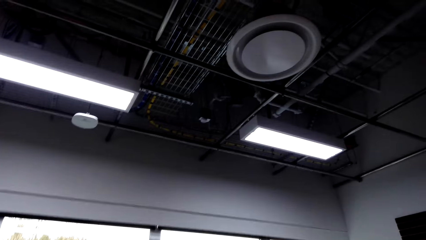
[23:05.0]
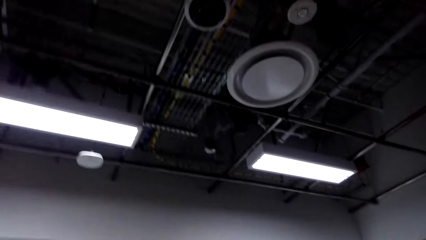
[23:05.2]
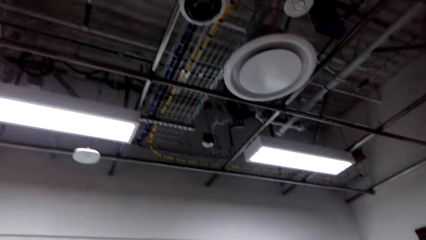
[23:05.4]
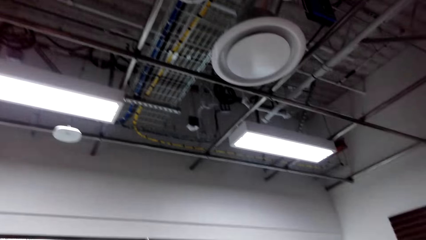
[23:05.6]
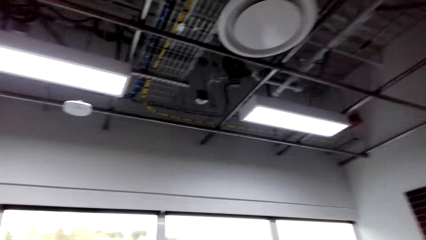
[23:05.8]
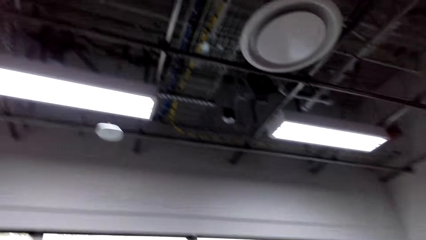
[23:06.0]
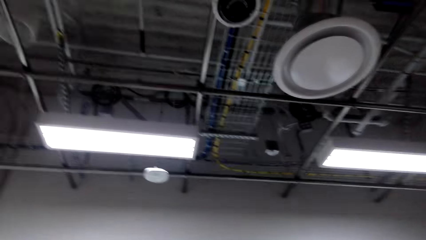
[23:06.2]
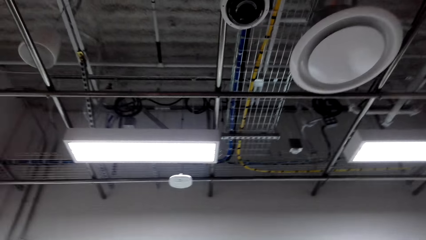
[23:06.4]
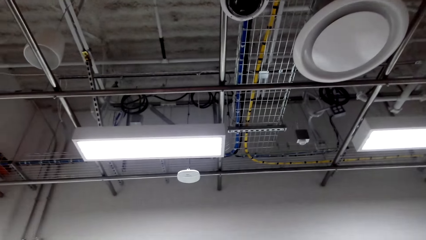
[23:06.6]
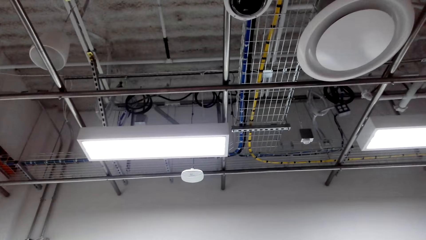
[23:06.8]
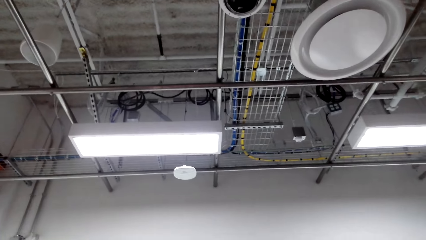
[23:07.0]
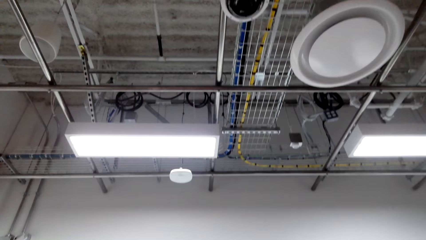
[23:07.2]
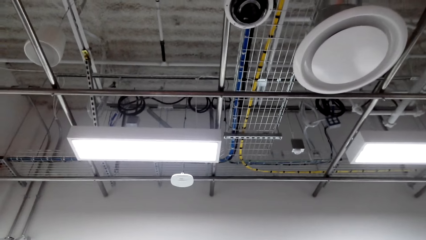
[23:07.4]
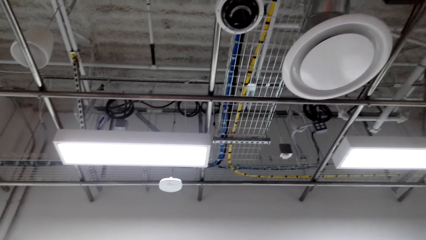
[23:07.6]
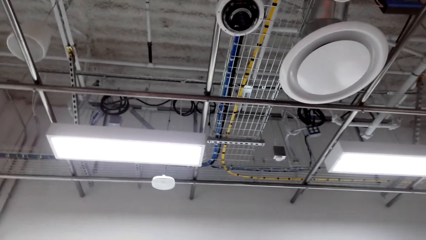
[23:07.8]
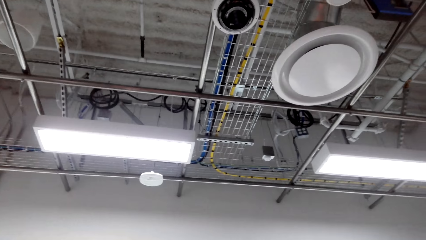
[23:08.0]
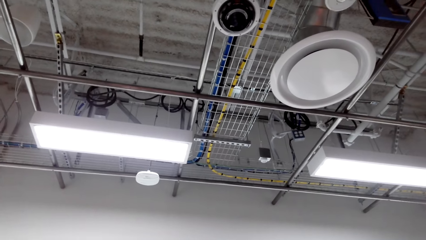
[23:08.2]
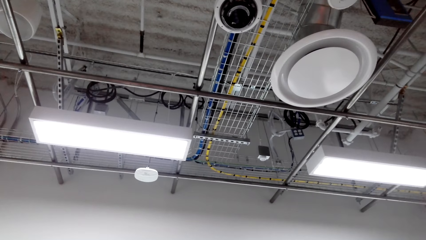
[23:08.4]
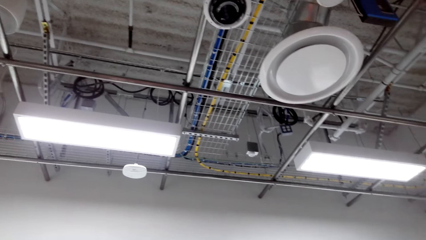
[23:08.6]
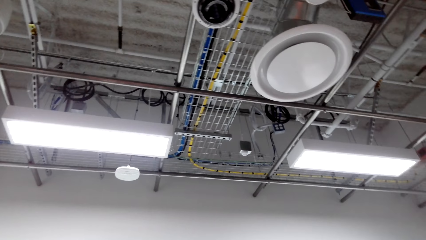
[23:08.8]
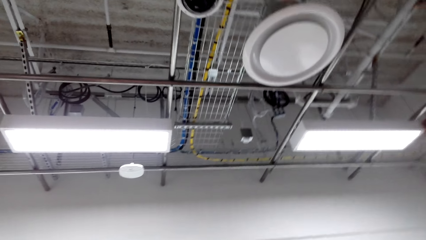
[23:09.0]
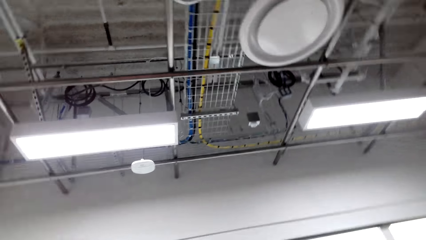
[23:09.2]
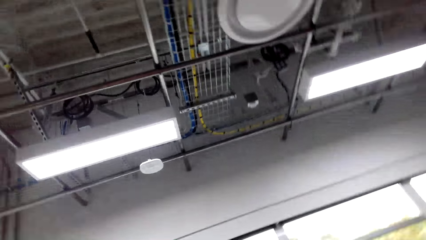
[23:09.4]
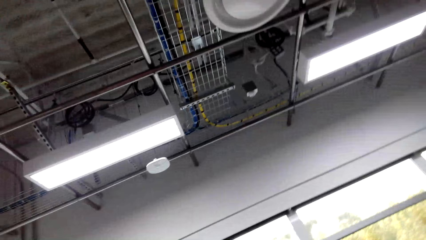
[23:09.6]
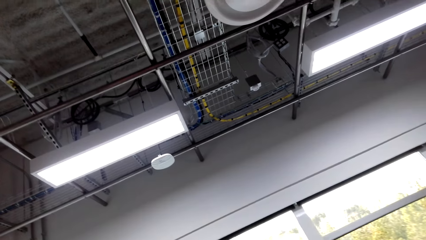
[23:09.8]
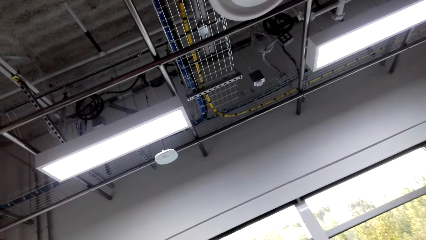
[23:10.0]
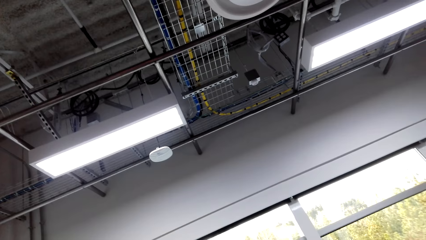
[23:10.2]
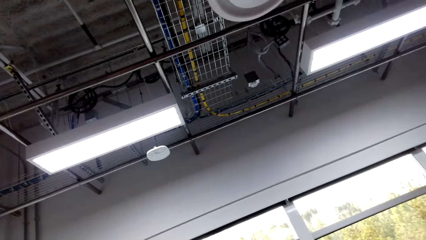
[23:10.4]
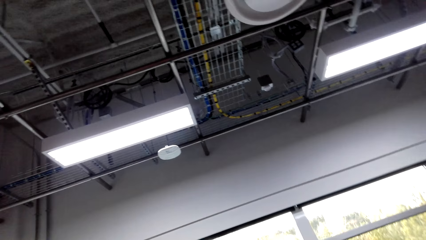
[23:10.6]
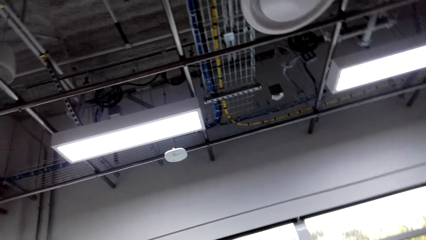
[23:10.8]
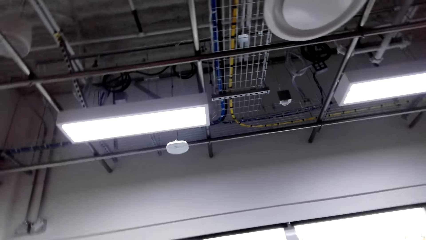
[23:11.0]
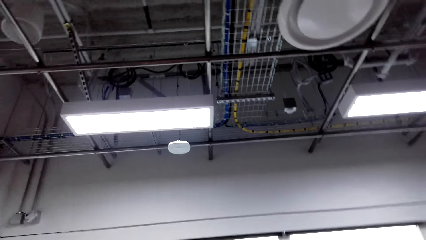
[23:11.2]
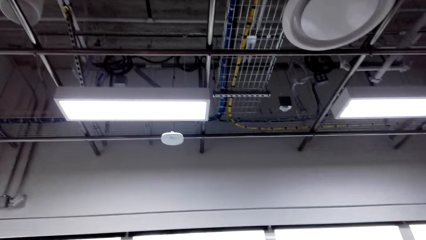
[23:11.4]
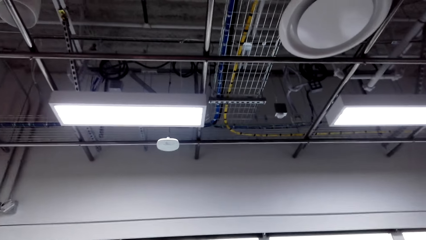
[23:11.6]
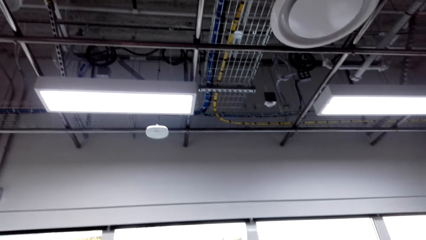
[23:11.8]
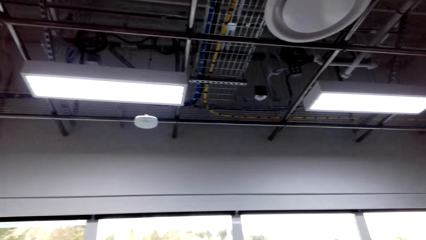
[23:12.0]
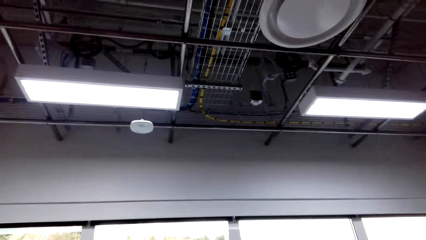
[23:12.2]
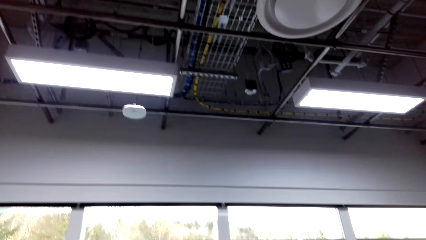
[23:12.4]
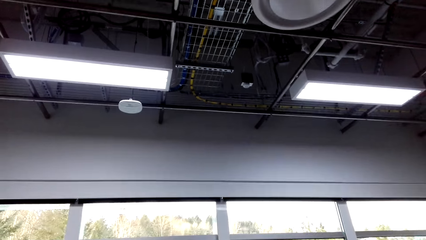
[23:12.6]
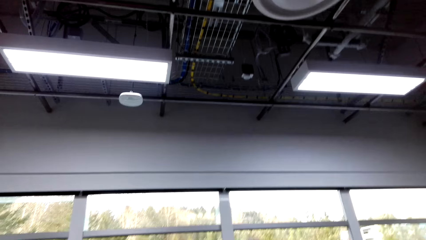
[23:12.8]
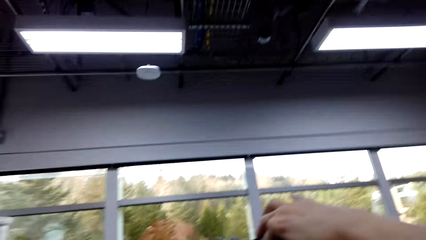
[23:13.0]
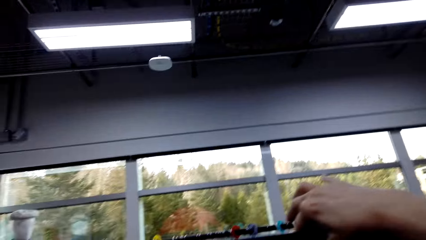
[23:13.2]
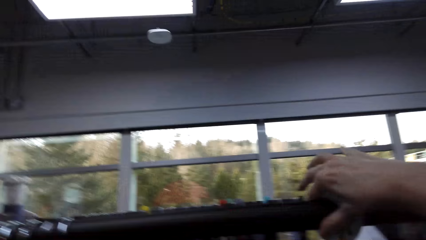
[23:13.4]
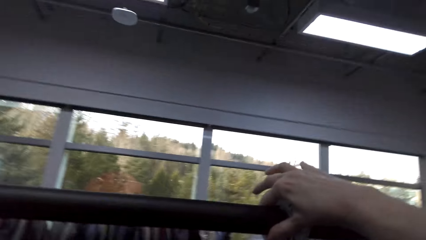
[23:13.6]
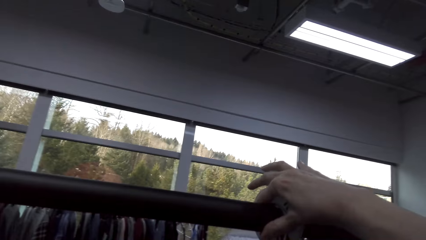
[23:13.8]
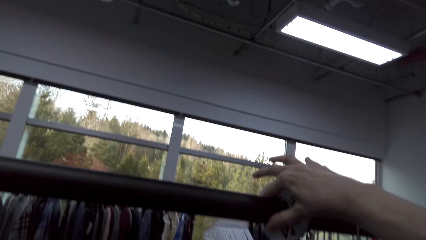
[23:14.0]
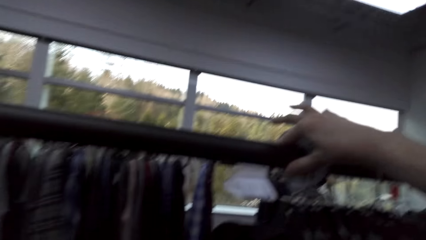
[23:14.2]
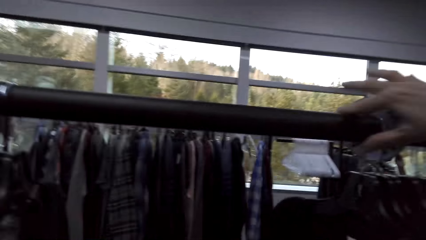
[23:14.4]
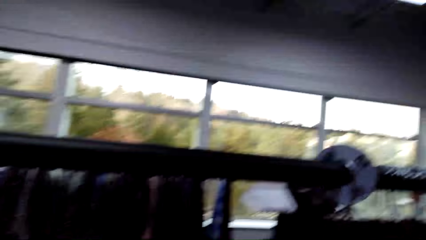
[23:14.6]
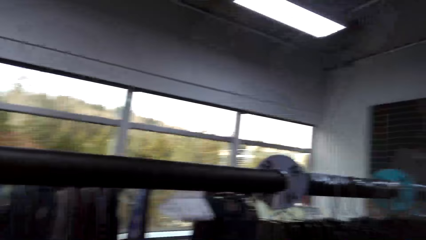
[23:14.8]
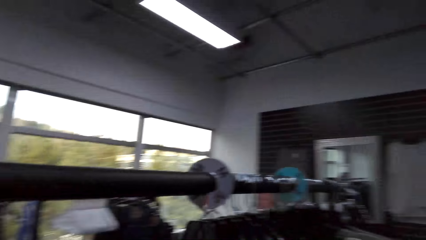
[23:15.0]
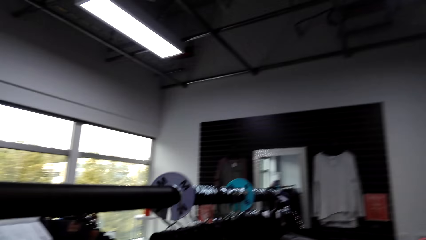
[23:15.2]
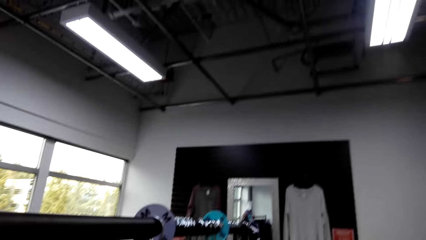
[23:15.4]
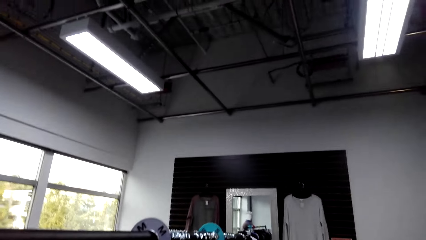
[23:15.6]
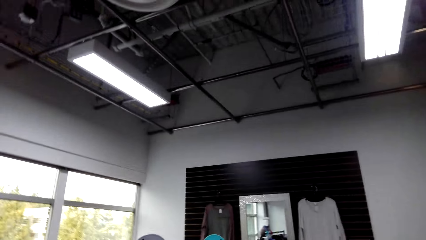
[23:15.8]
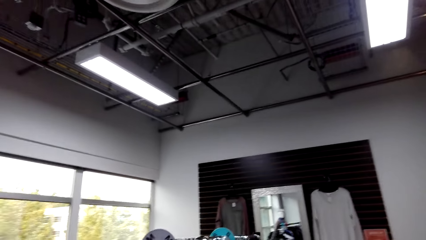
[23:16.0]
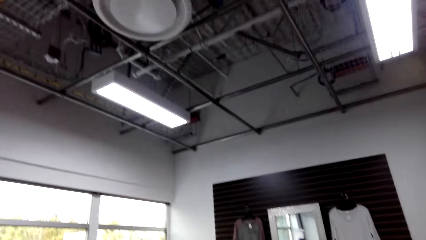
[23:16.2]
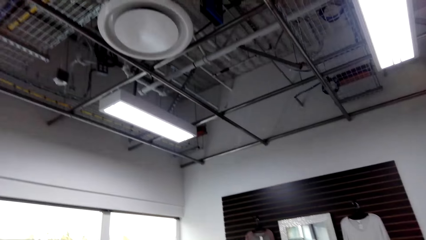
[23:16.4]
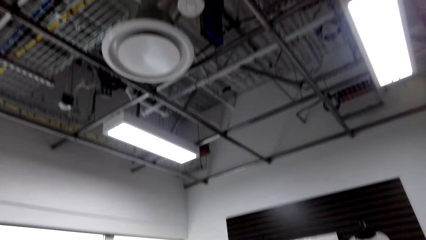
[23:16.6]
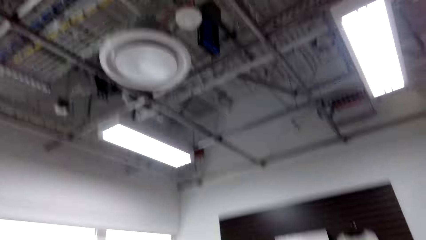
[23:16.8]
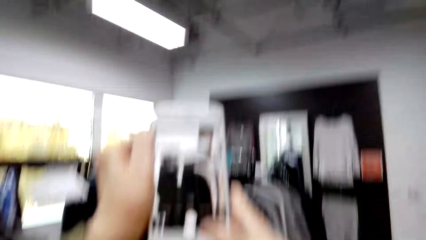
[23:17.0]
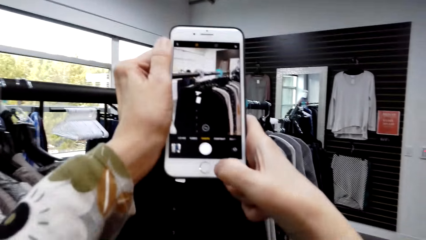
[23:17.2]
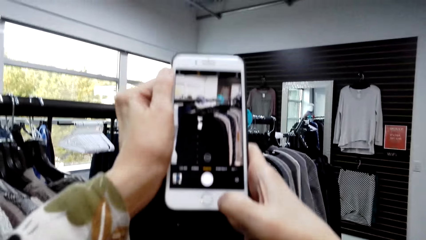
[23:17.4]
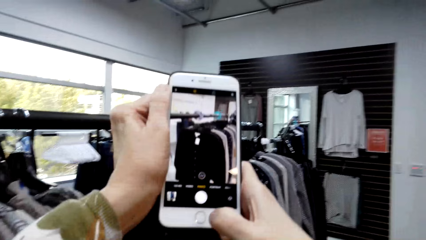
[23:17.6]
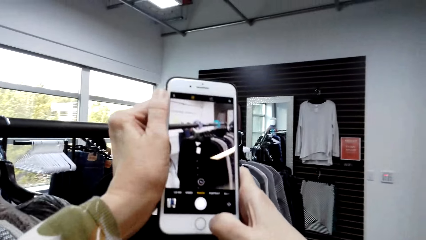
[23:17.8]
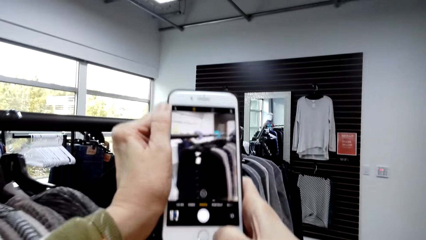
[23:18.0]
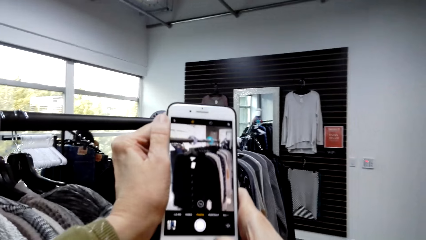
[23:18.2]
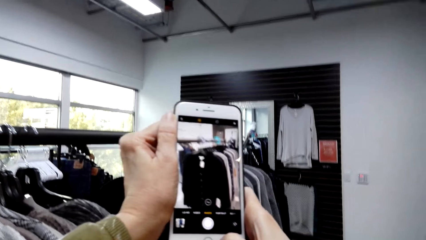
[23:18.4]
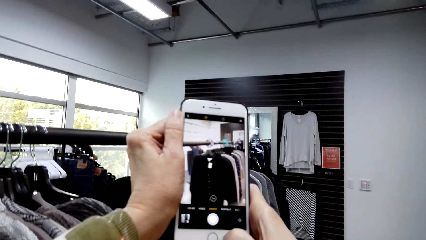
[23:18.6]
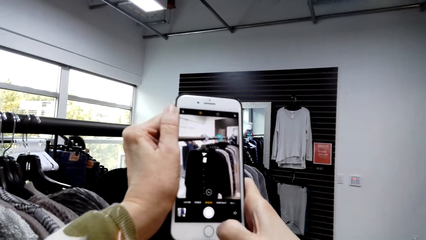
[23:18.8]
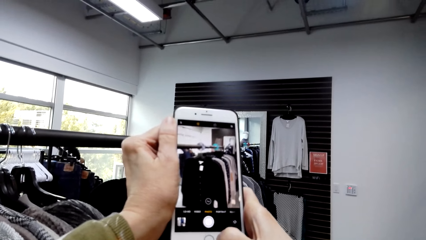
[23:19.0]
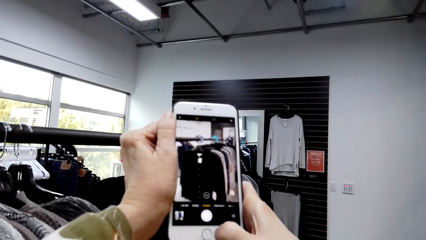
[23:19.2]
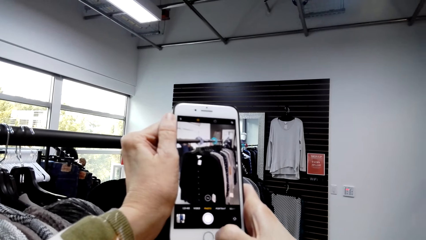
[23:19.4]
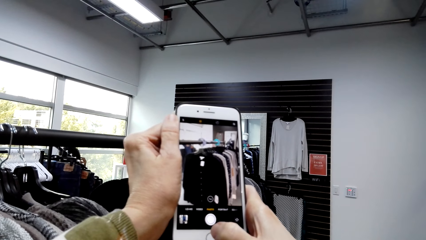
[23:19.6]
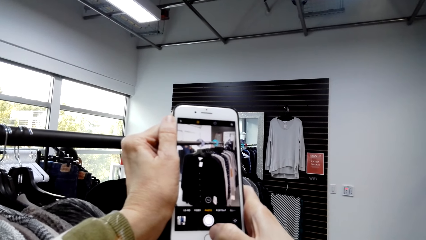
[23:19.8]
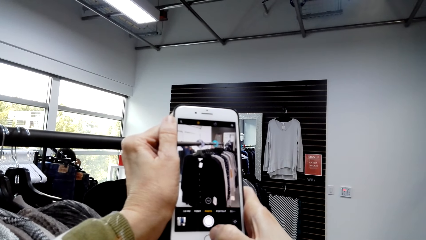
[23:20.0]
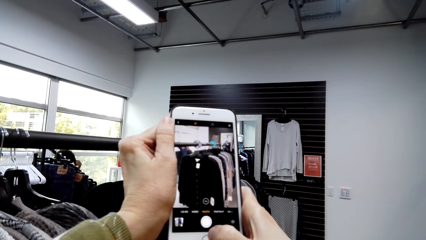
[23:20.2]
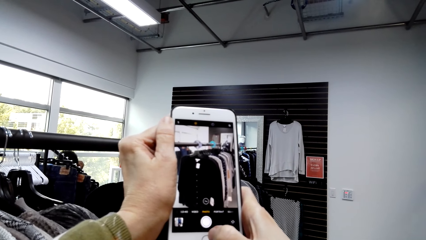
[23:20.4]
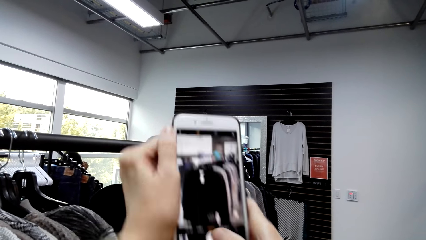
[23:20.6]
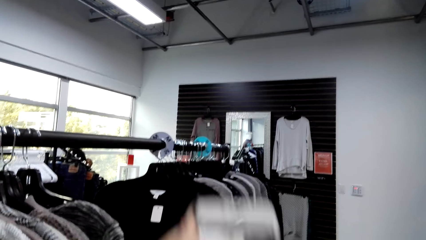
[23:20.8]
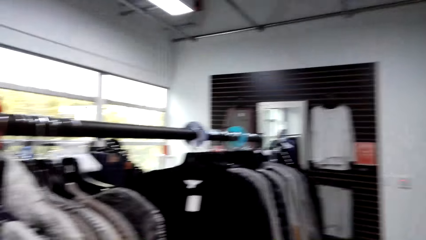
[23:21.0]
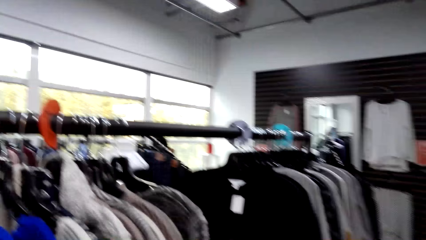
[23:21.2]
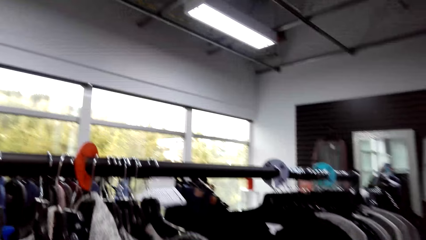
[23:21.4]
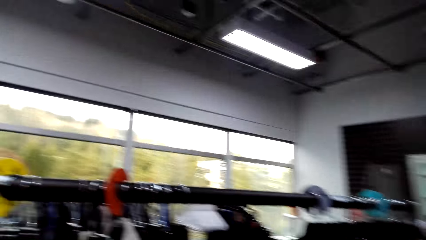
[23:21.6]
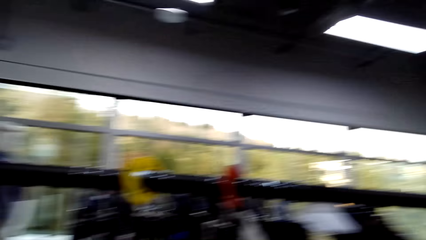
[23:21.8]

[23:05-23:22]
The camera wearer moves hangers on the stand. They take a picture of the sweater.
